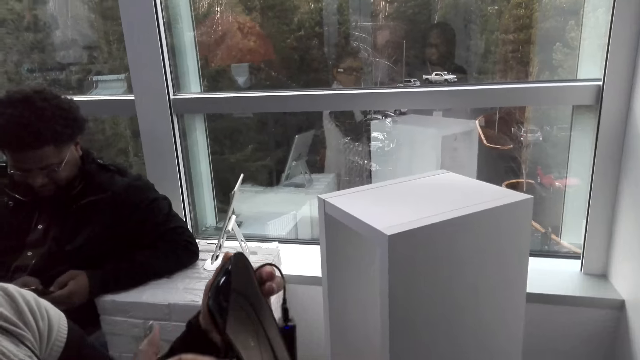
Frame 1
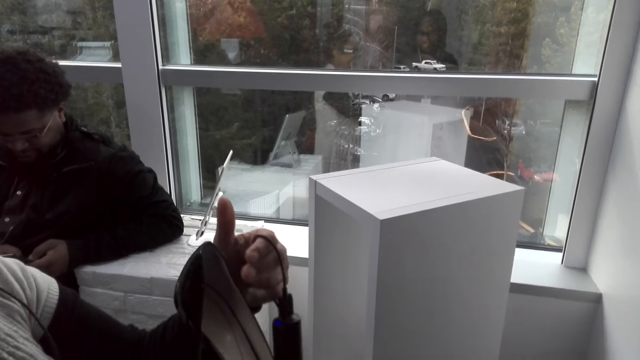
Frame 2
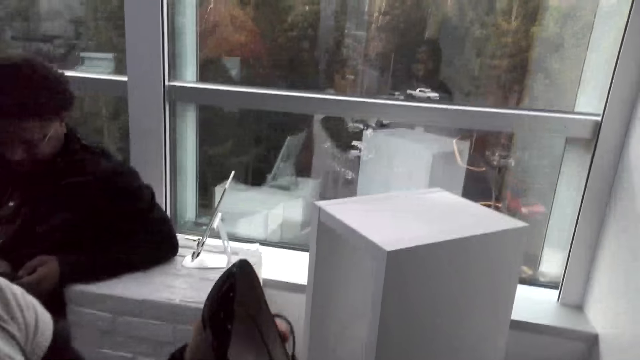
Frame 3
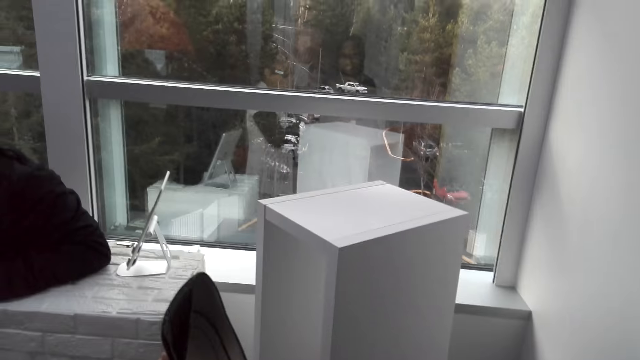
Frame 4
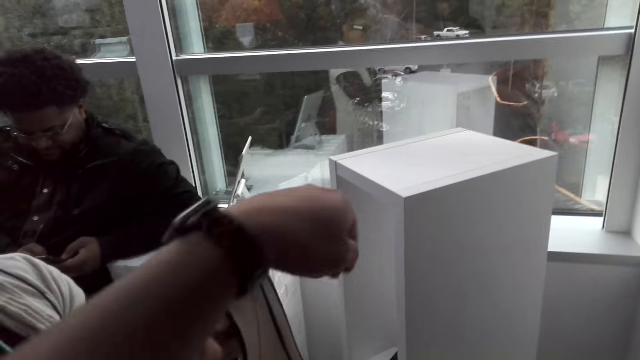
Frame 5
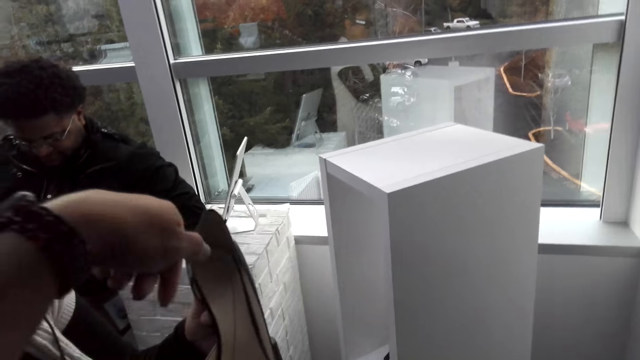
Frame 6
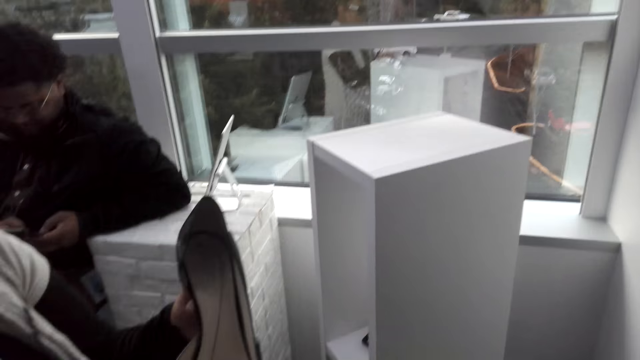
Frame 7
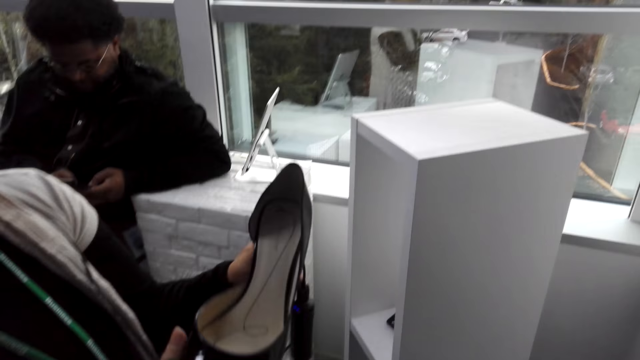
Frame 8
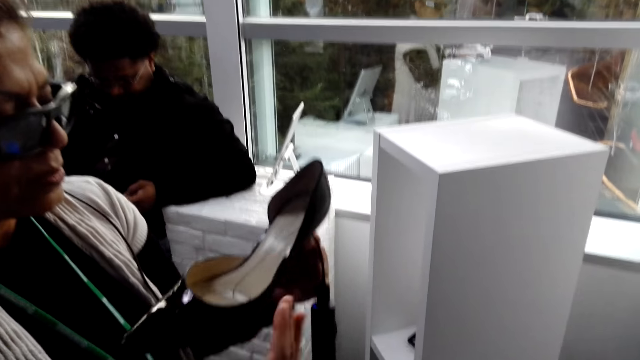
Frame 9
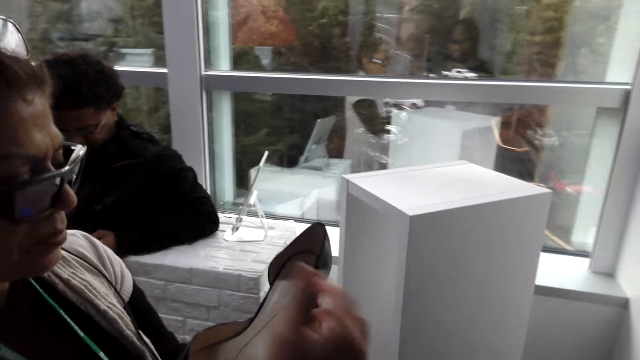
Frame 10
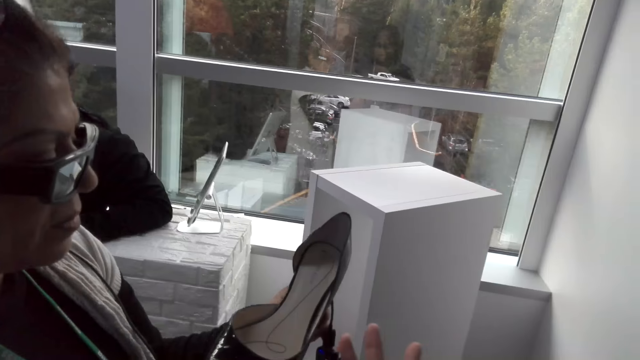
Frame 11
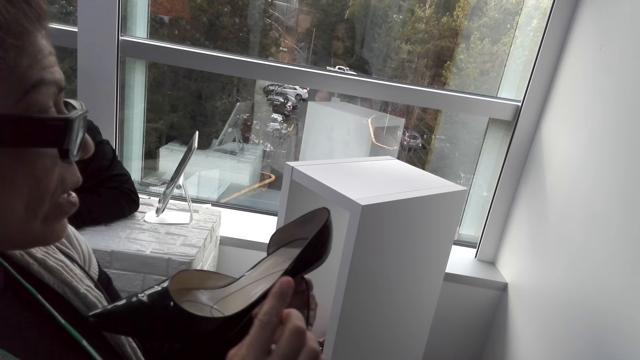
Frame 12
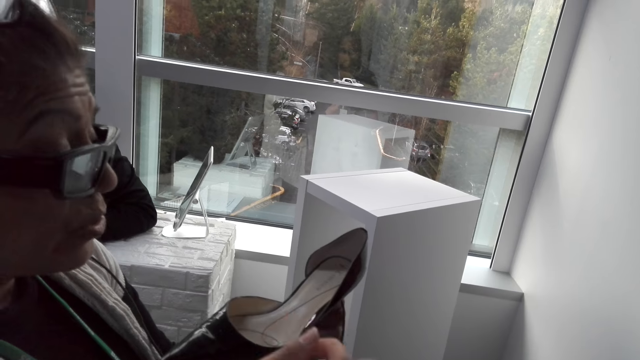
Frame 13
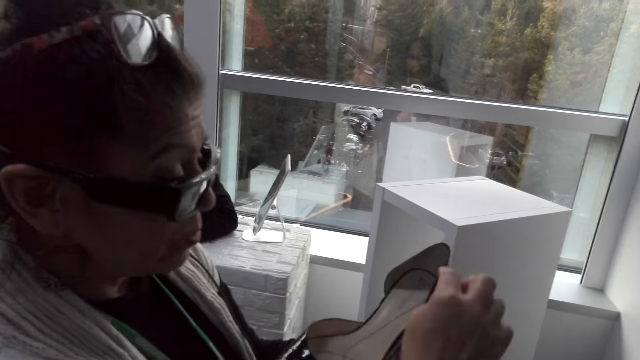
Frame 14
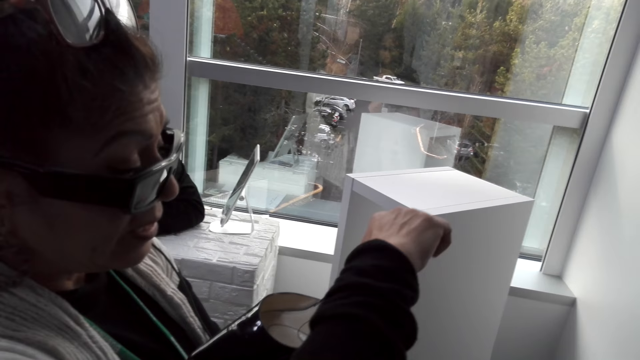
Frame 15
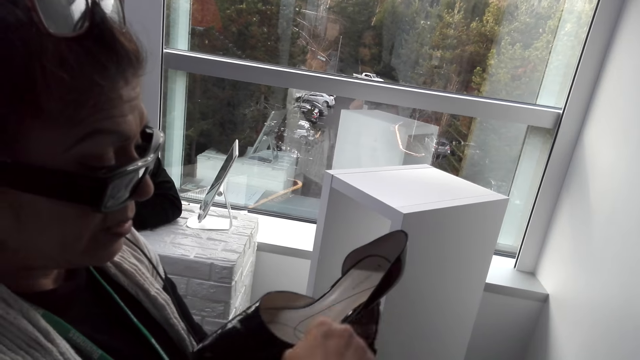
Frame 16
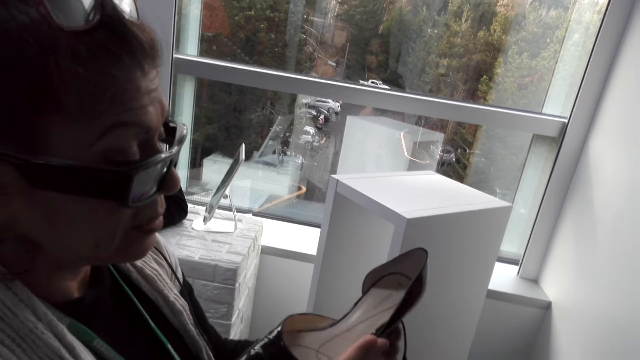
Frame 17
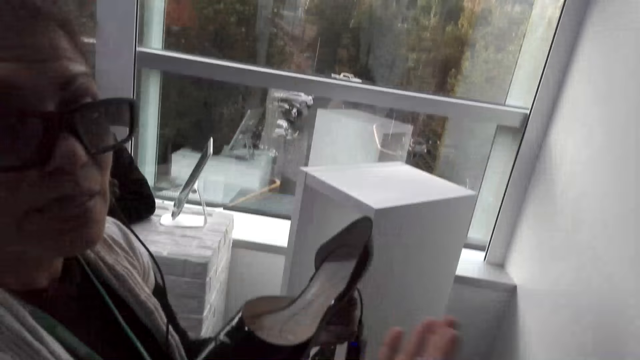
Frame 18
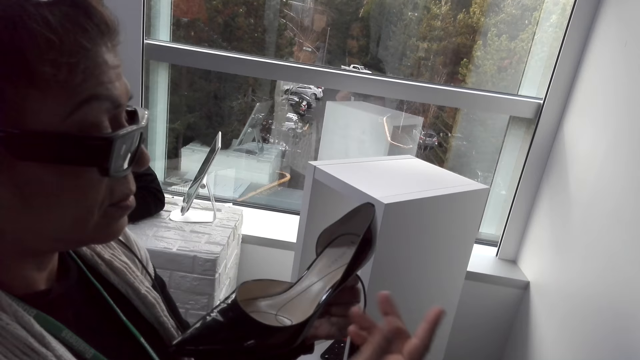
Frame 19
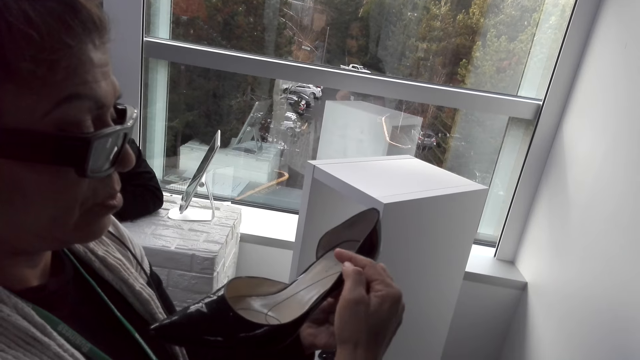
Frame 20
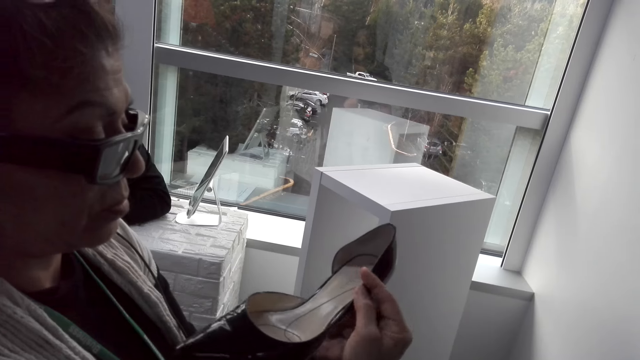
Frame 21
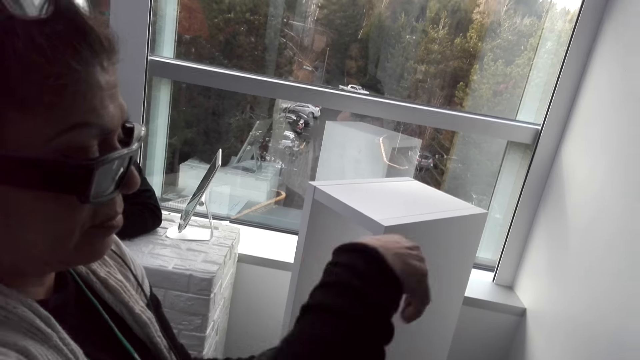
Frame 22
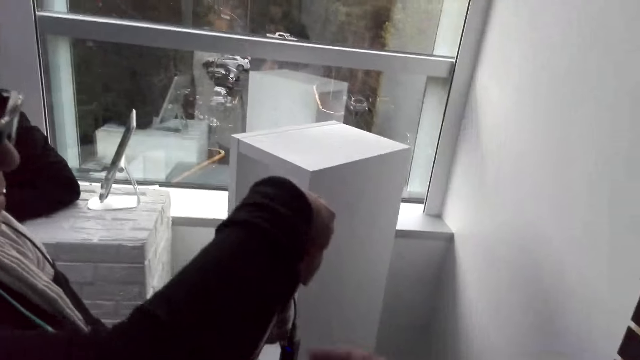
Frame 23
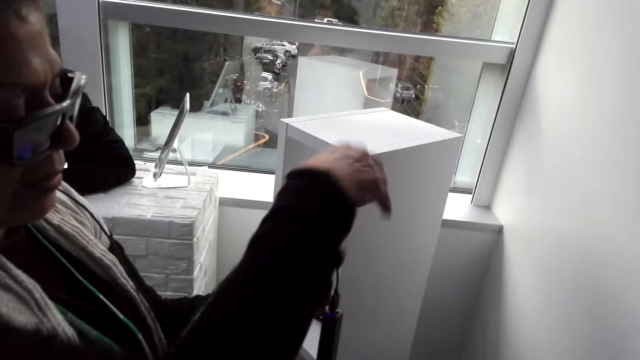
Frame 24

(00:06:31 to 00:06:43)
The camera wearer turns to the side. A man moves his hand around.

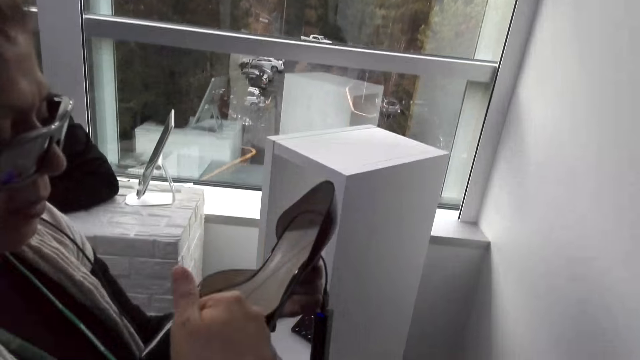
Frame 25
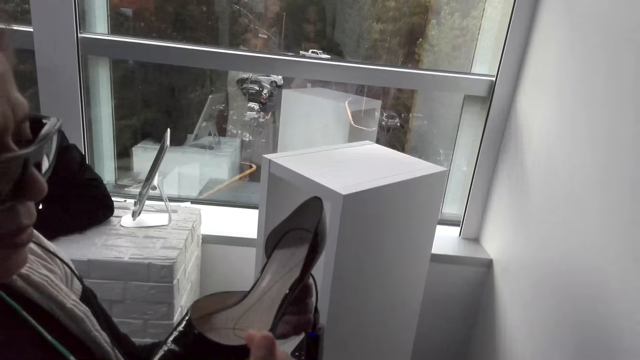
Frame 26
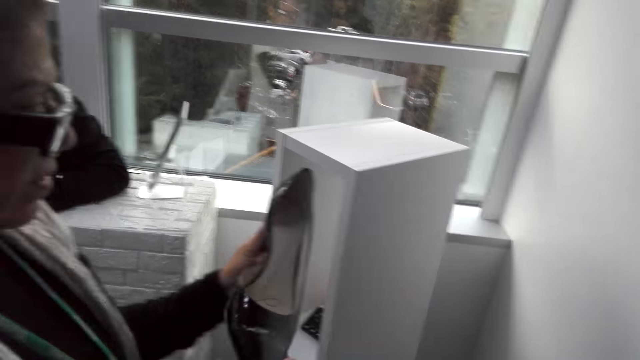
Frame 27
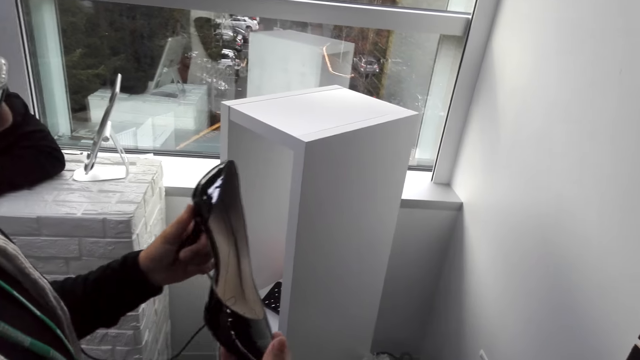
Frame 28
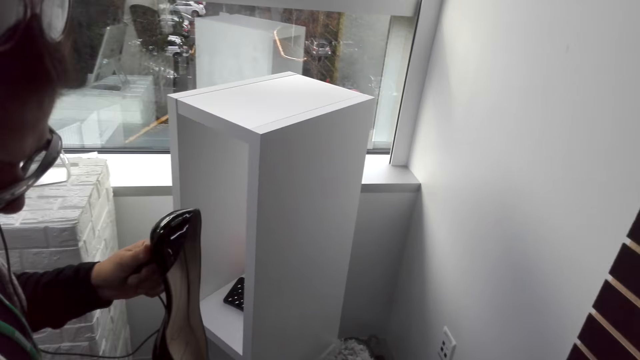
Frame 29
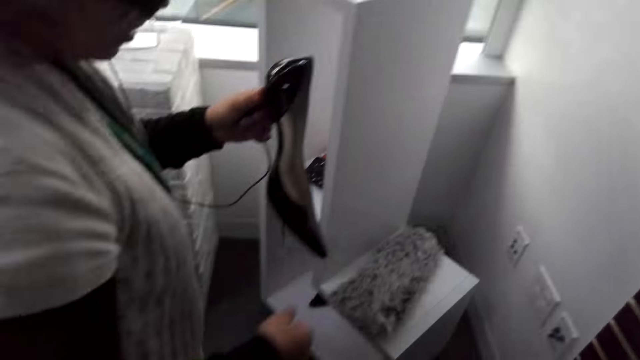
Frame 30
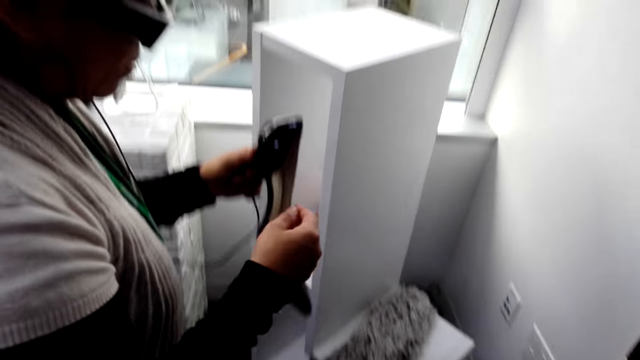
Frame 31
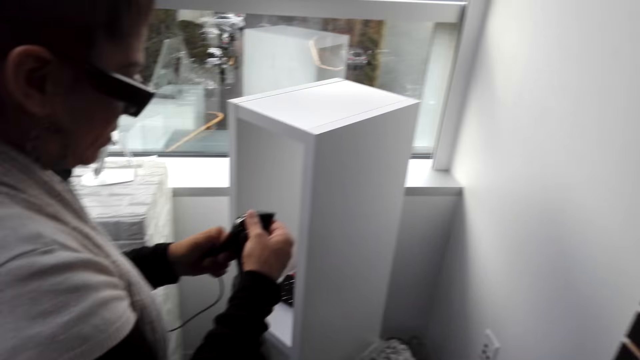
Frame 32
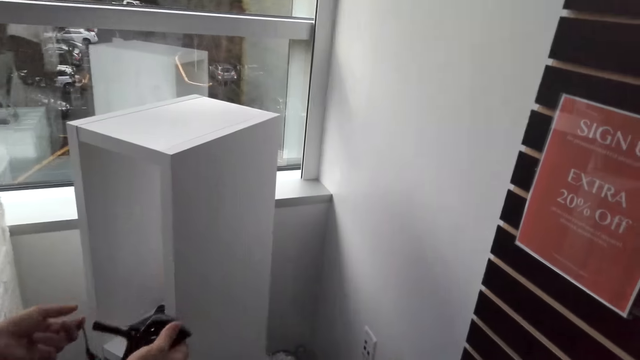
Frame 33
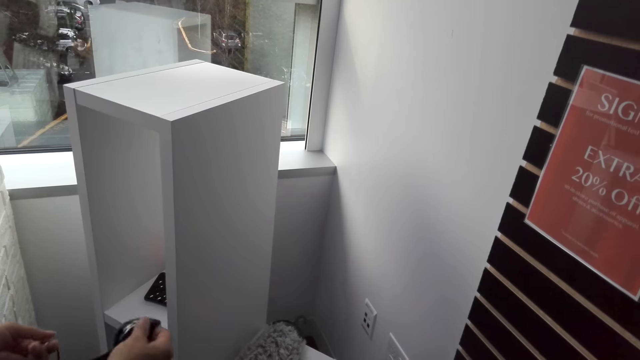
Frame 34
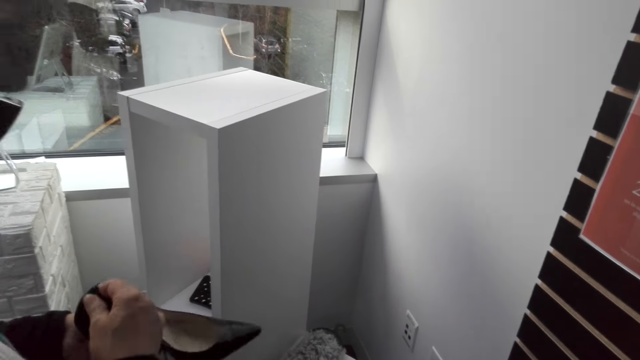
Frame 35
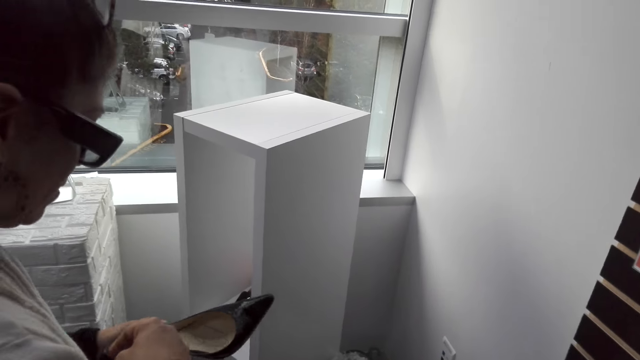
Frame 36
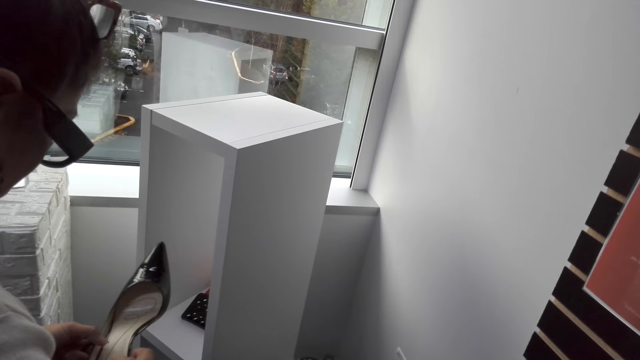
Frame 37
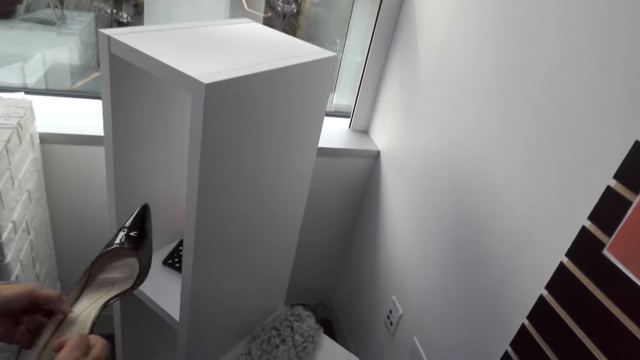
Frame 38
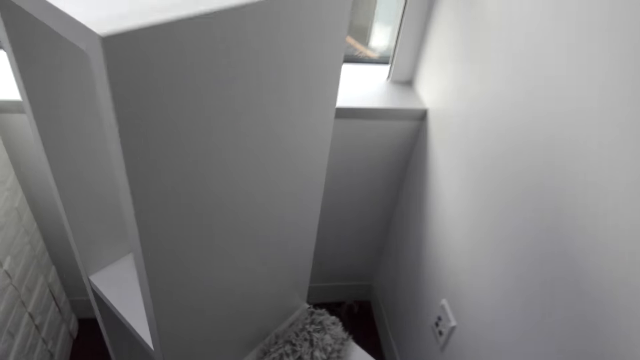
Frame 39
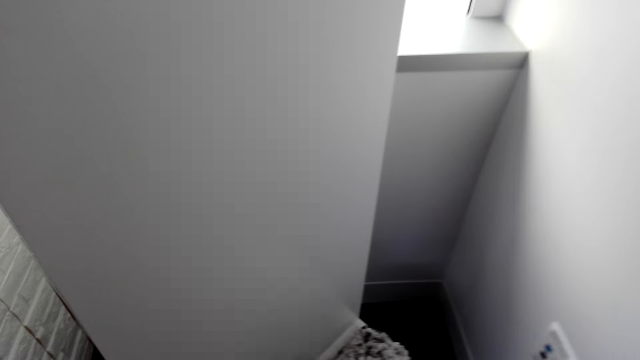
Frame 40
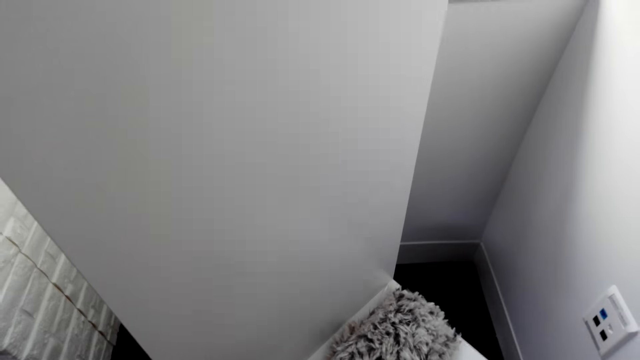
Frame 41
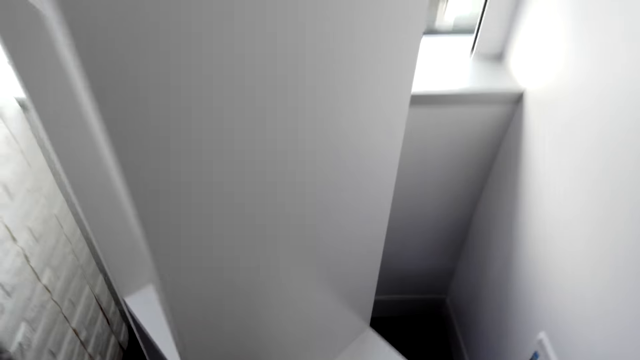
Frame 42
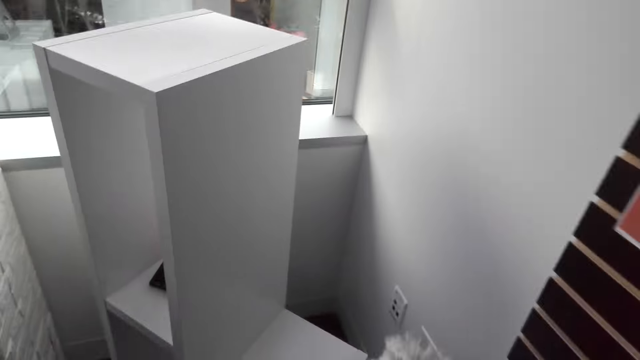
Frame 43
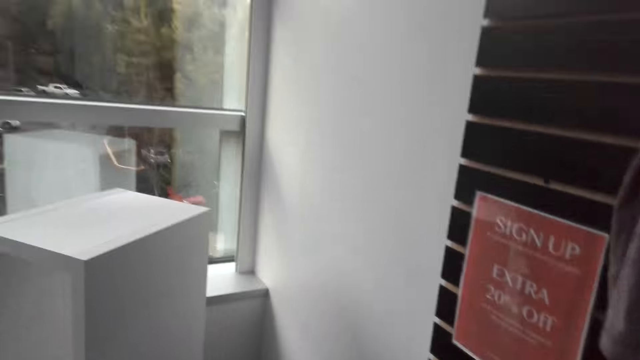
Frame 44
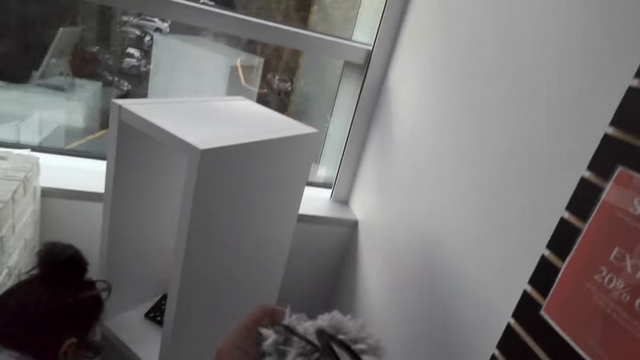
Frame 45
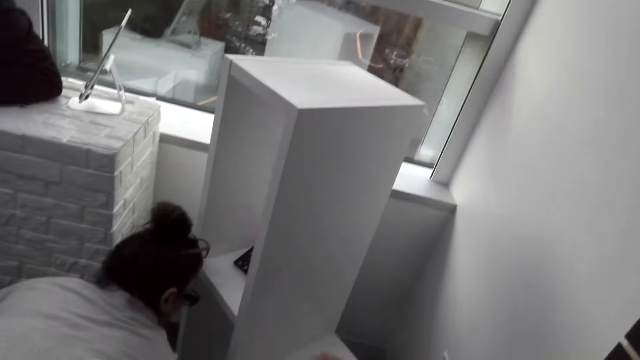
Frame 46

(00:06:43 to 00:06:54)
The camera wearer turns to the side. A man holds a shoe. The camera wearer turns to the side. The man holds the shoe. The camera wearer turns to the side.
